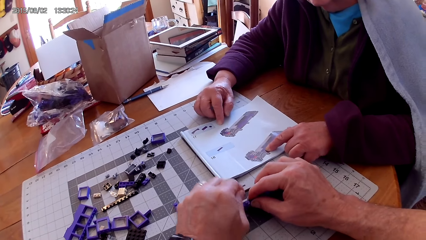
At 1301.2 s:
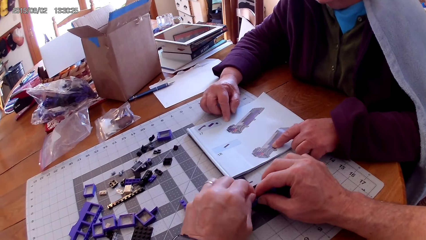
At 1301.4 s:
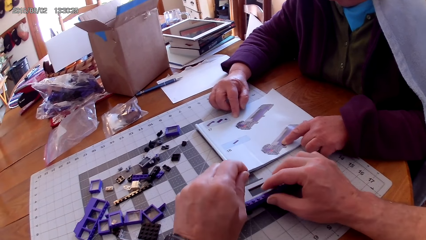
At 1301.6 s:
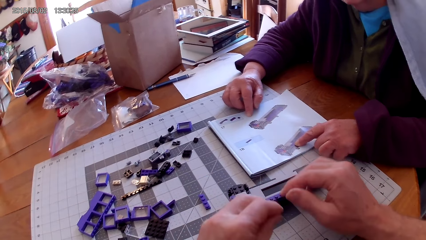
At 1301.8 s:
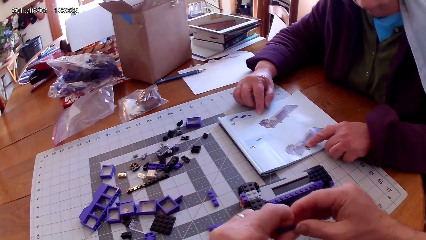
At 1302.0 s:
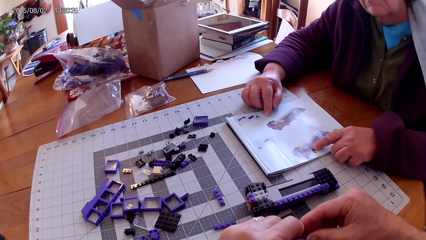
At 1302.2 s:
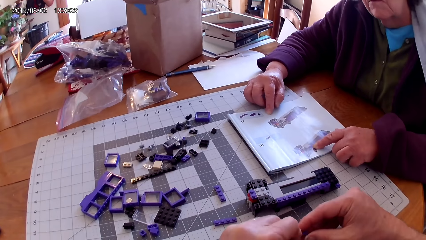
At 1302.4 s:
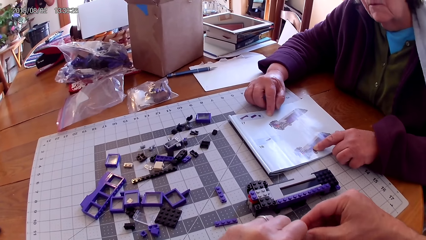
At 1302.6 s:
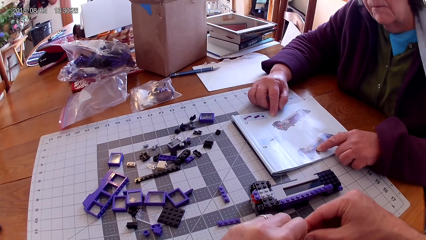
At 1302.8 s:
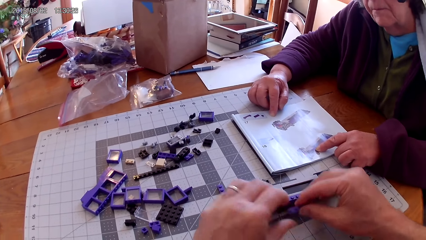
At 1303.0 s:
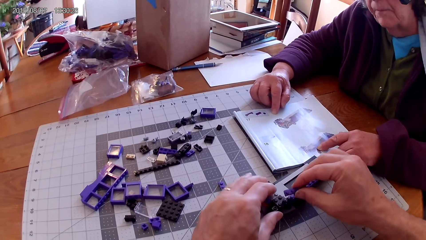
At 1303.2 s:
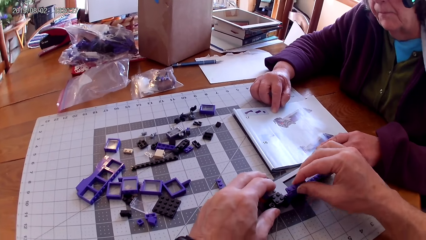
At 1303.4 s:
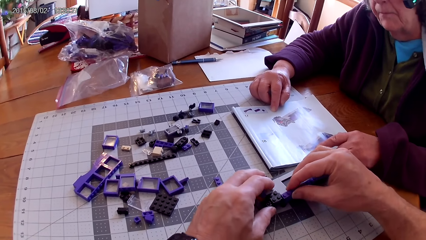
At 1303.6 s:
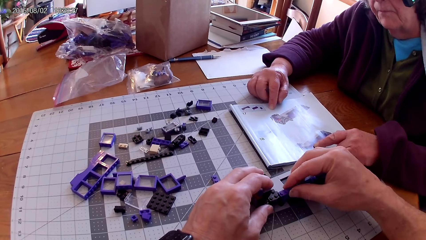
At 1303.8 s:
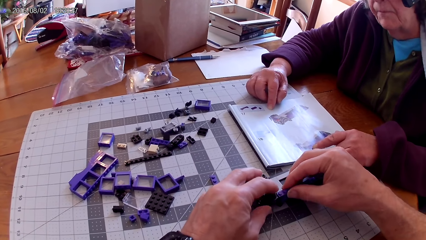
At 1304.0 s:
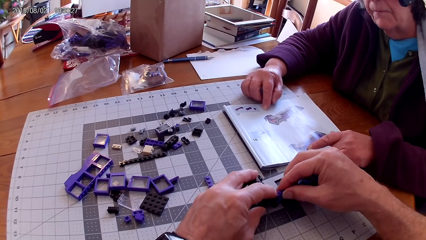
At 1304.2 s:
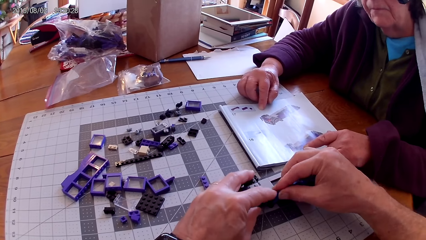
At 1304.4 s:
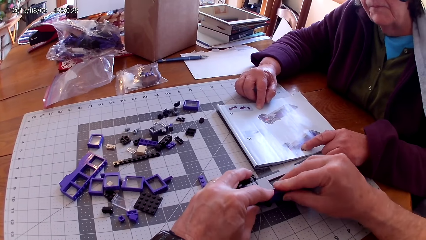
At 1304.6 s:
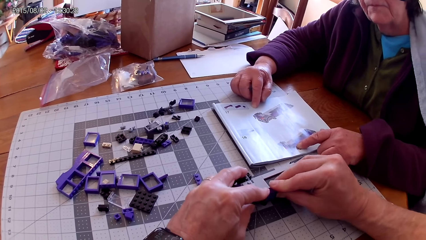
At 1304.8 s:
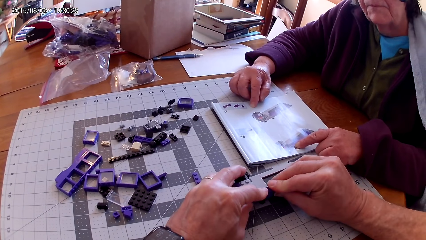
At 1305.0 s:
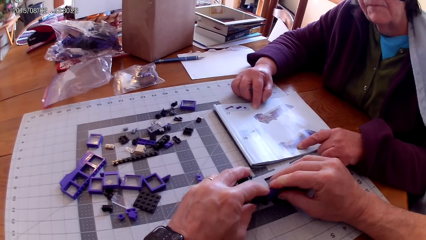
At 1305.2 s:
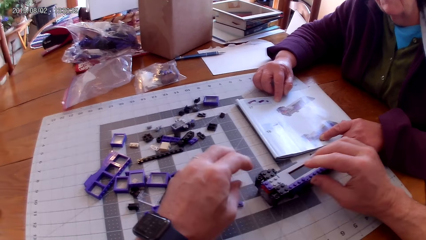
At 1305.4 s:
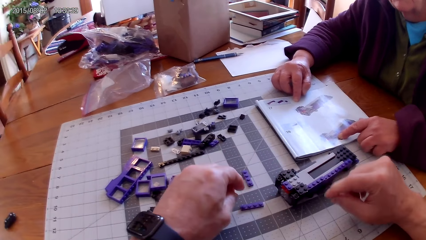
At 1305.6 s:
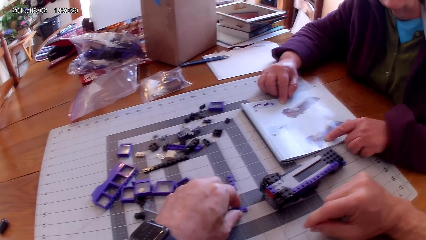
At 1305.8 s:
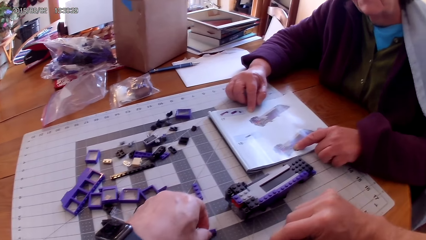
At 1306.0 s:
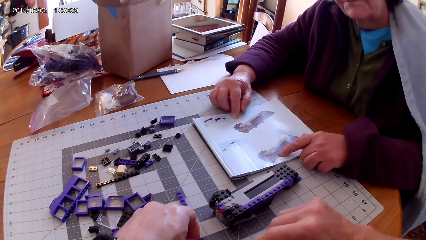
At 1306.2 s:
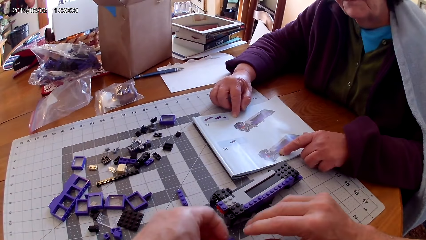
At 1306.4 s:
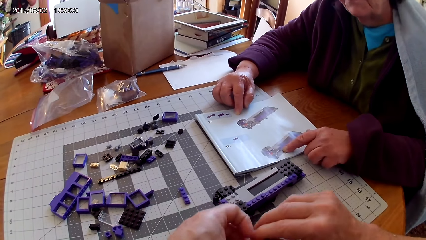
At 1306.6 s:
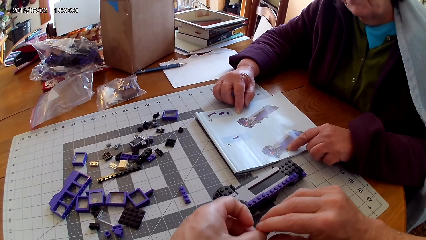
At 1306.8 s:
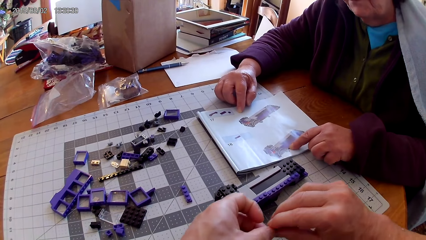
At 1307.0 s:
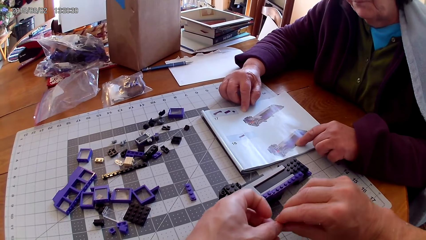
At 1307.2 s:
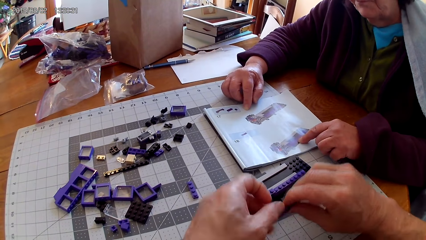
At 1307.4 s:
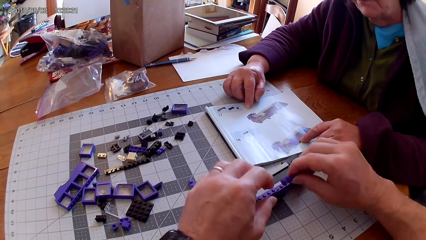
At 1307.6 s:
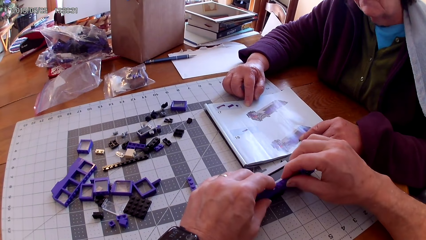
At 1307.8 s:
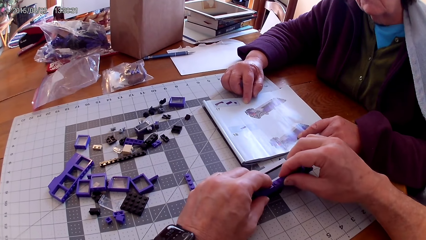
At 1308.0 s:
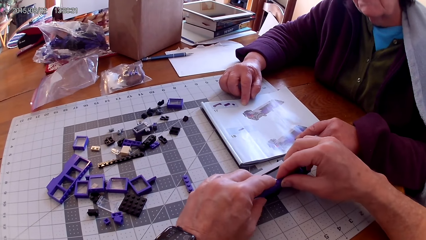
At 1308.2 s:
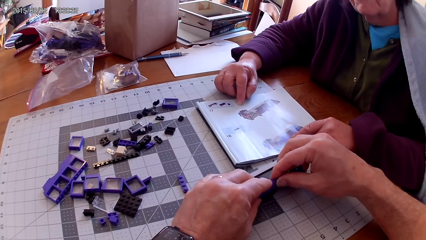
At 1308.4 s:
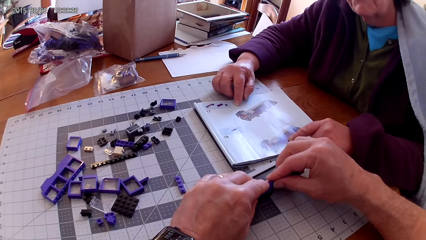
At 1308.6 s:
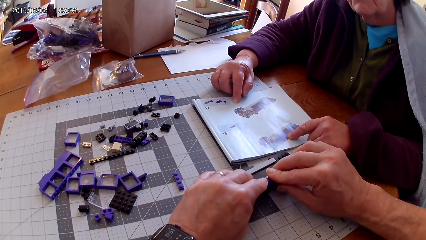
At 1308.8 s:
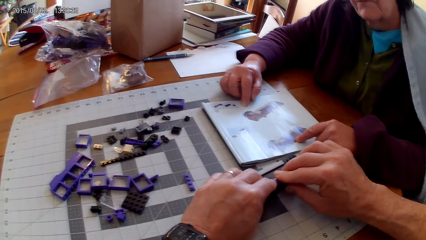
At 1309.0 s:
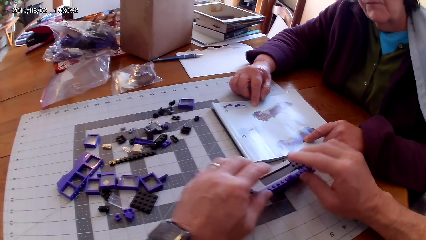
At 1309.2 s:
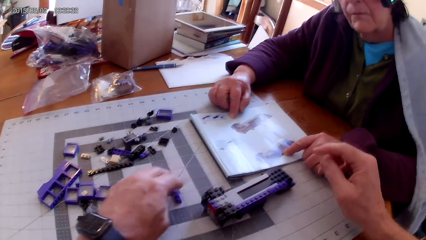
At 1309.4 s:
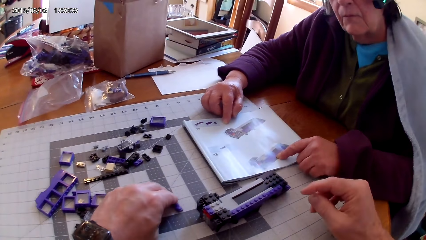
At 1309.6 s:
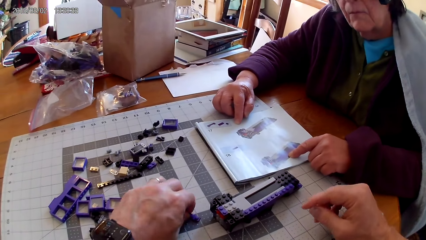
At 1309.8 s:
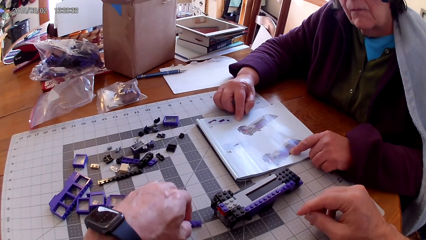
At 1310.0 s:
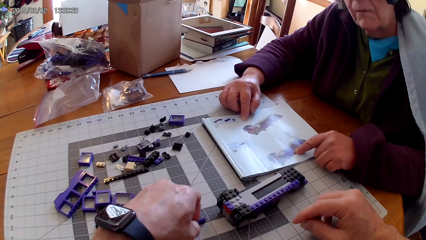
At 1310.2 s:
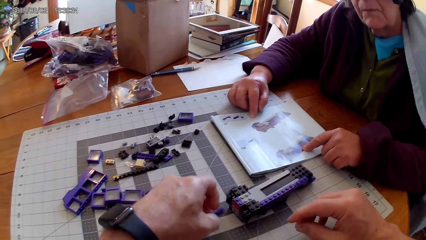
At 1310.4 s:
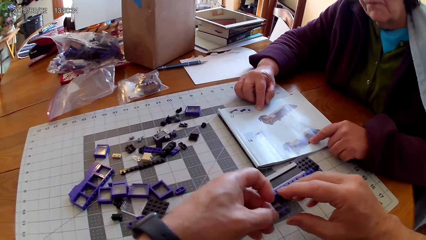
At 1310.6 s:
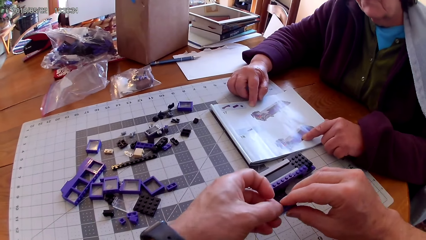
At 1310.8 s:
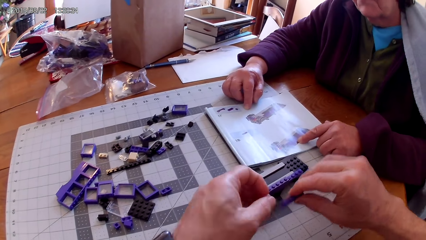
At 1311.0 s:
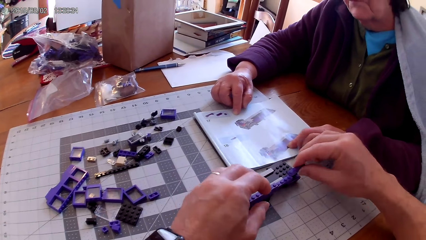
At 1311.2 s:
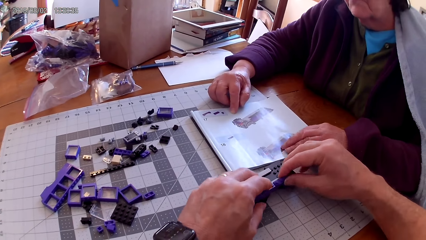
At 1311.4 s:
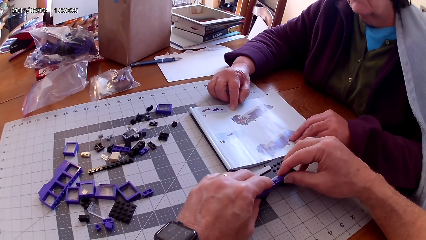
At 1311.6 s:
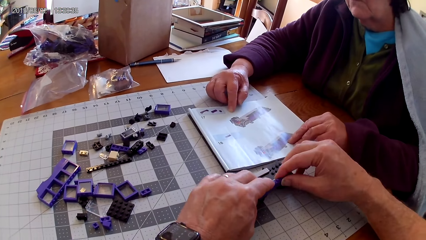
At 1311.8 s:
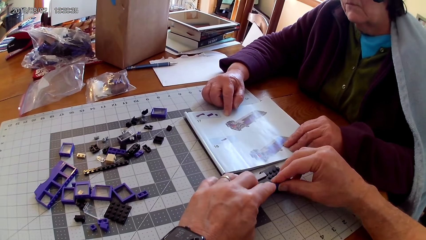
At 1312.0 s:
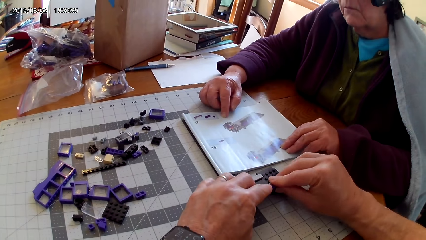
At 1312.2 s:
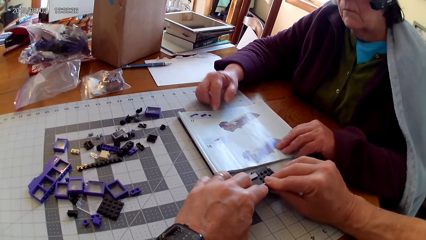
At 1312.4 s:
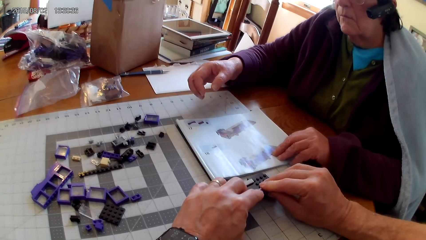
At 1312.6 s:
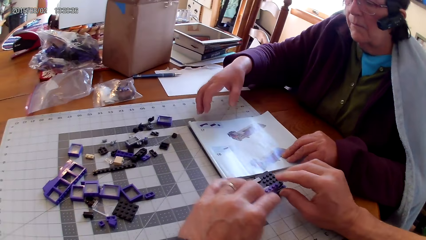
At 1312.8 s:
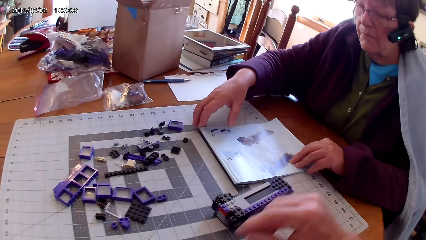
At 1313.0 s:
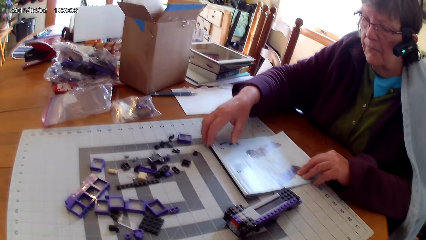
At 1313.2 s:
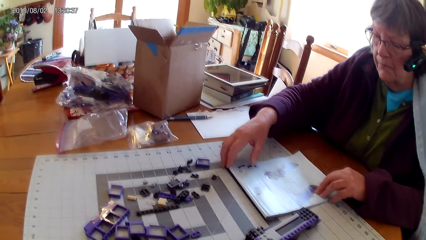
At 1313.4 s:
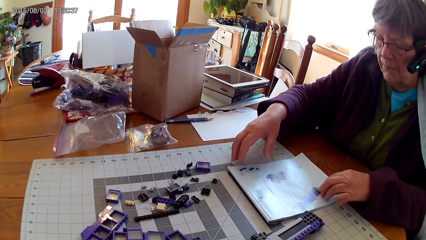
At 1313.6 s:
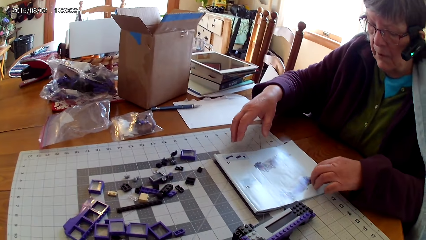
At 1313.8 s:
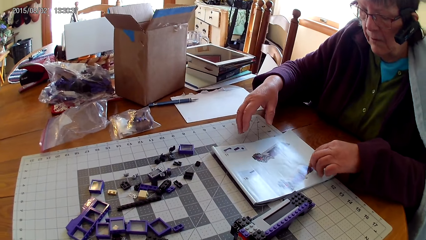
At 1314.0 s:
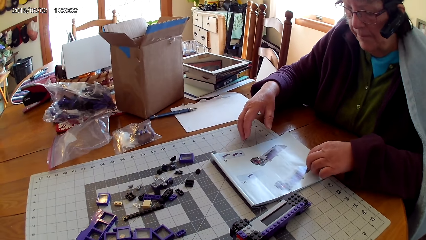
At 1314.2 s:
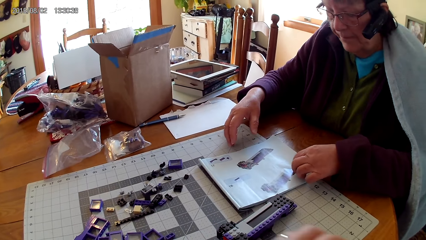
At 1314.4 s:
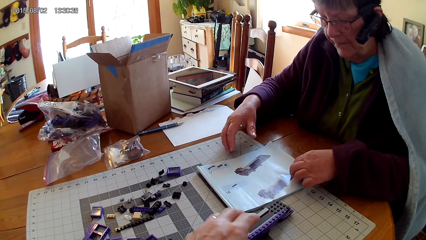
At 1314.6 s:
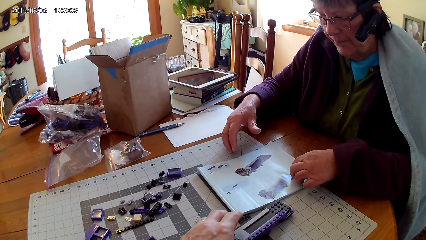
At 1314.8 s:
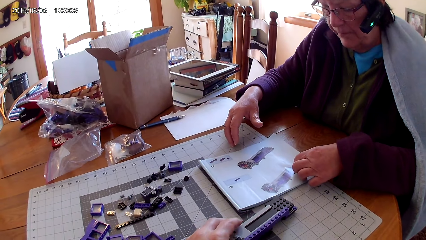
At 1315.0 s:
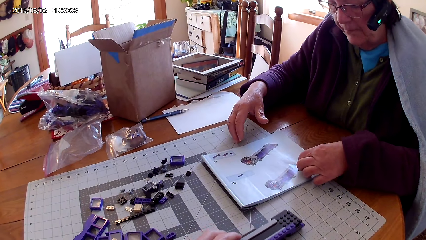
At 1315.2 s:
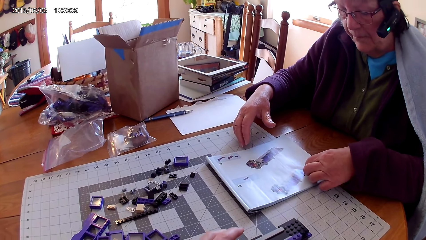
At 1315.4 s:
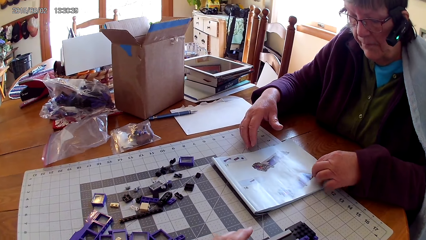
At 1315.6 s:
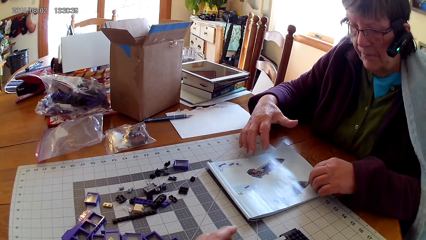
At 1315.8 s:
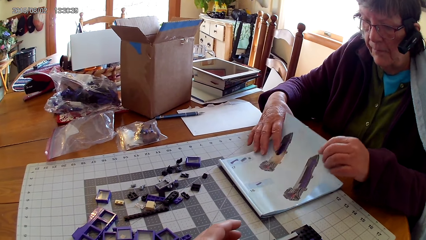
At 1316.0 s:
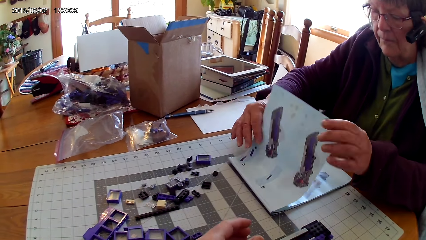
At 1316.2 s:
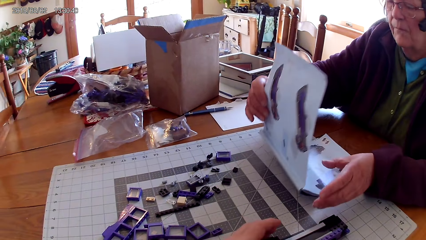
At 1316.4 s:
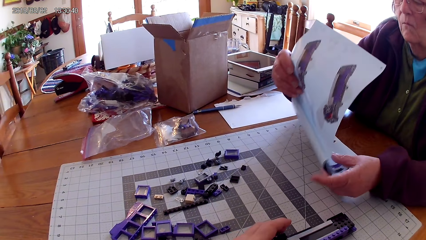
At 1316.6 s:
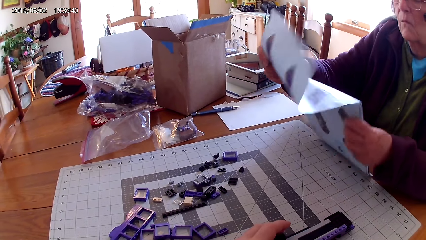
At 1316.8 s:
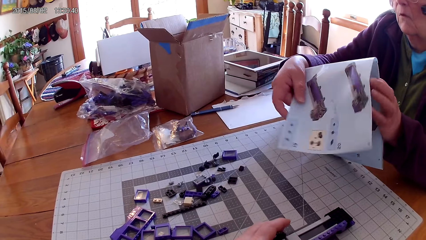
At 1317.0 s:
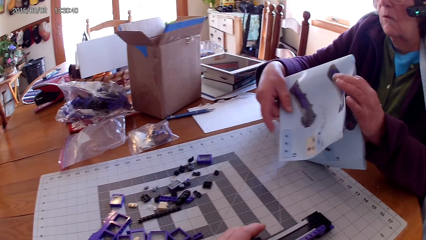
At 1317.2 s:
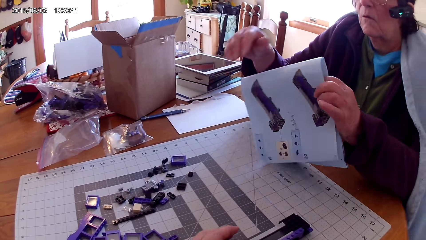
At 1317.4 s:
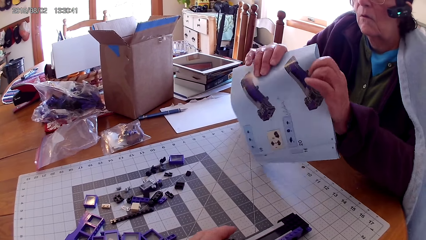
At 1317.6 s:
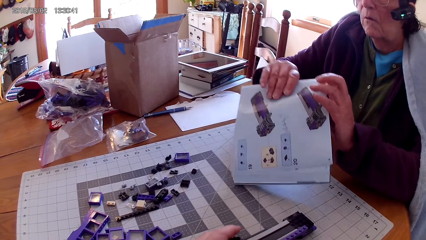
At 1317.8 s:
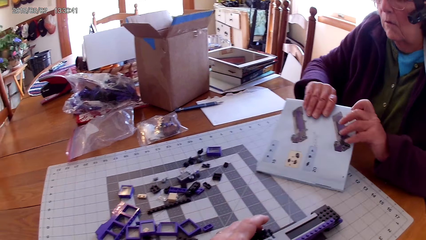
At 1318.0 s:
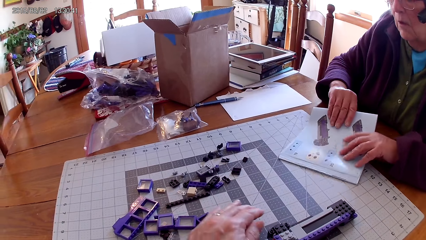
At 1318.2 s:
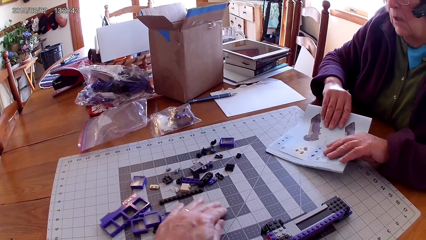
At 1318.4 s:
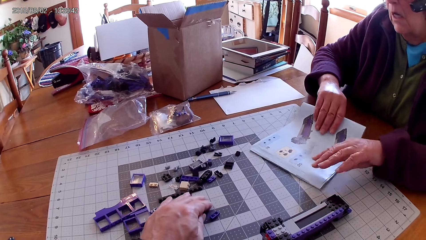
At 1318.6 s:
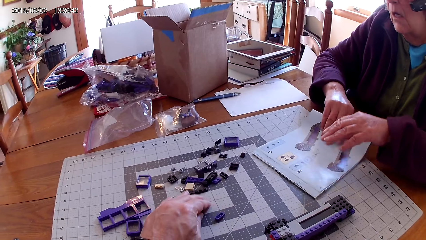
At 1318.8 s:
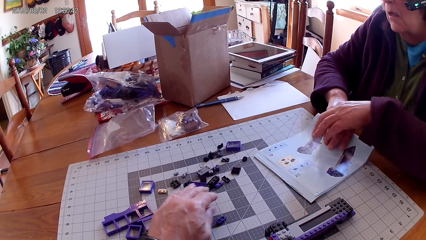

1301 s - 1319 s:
The camera wearer picks up a plastic or spare part from the table. They attach a plastic on the other plastic. They take more spare parts. They make something. They take a spare part. They make something. A woman opens another page in the manual. The woman folds the manual book. The woman puts the manual book on the table. The camera wearer moves plastics on the table.
